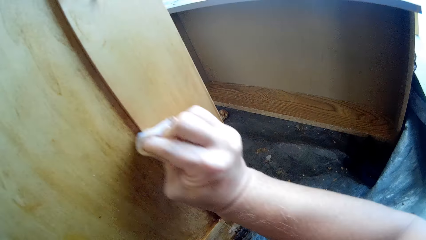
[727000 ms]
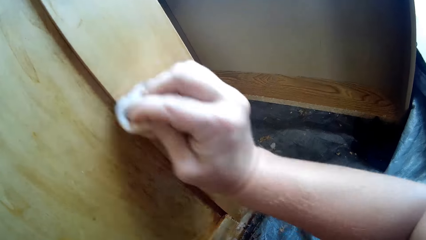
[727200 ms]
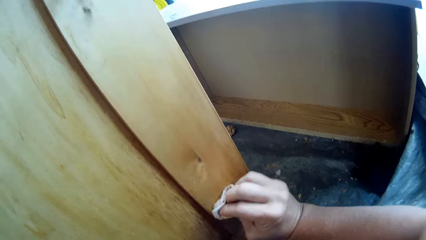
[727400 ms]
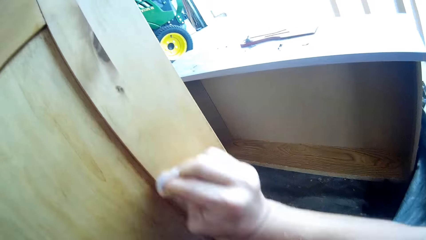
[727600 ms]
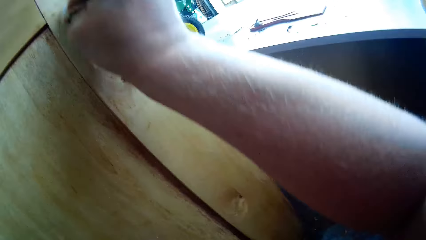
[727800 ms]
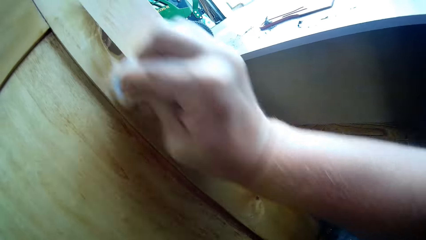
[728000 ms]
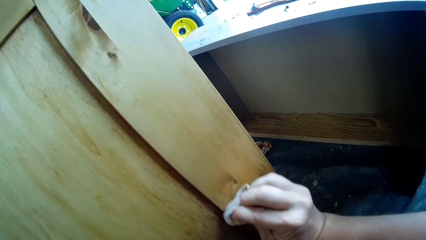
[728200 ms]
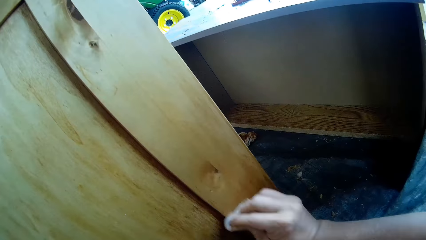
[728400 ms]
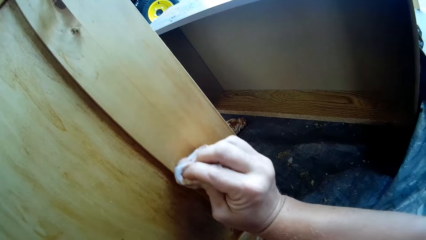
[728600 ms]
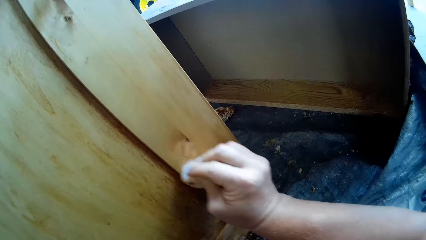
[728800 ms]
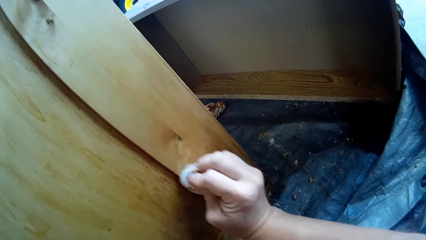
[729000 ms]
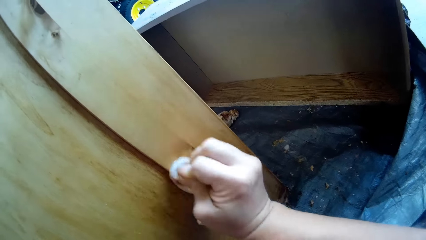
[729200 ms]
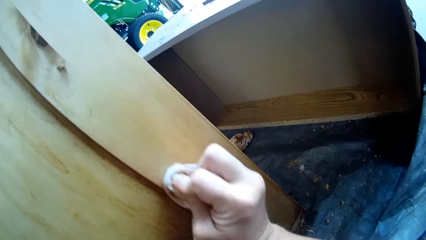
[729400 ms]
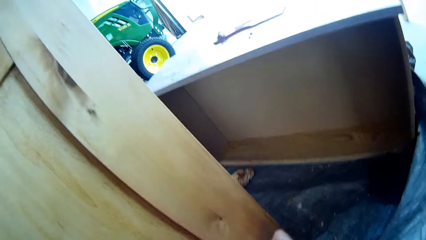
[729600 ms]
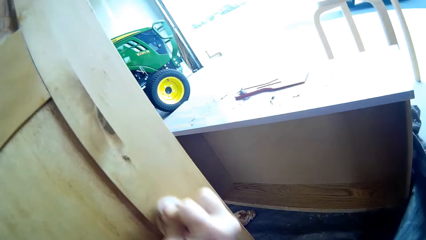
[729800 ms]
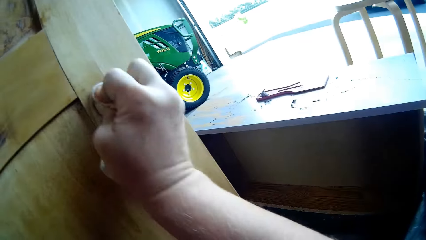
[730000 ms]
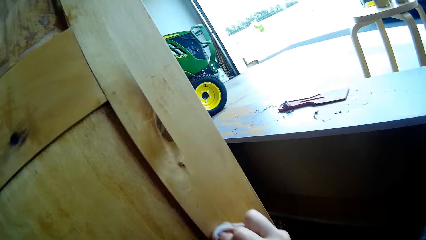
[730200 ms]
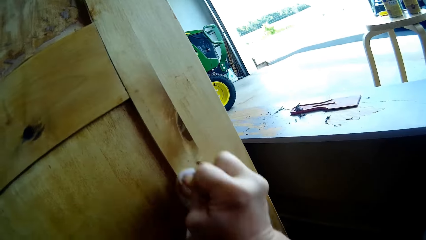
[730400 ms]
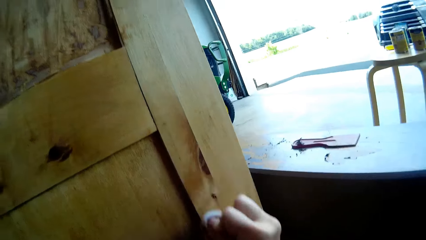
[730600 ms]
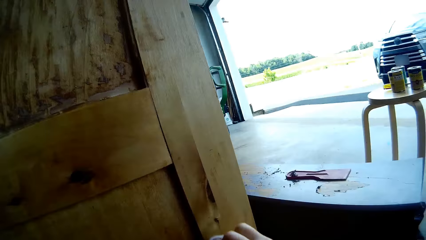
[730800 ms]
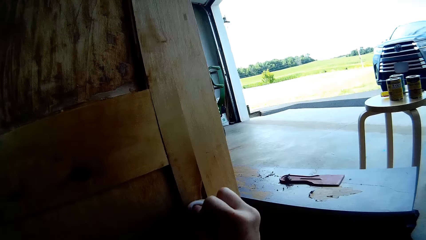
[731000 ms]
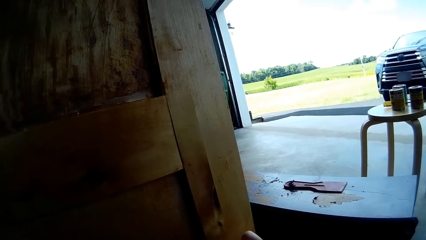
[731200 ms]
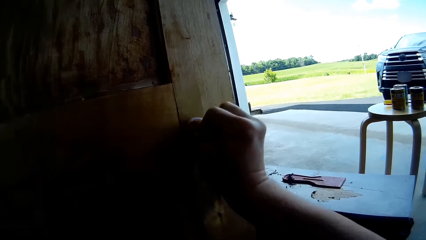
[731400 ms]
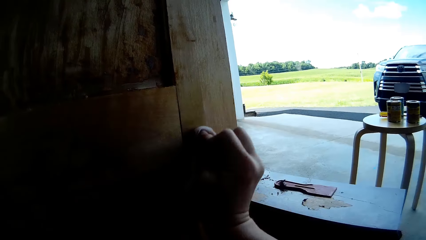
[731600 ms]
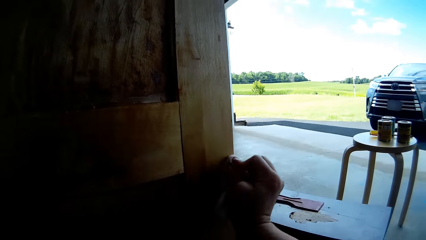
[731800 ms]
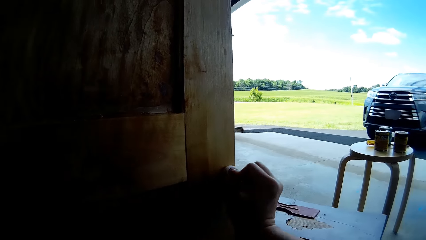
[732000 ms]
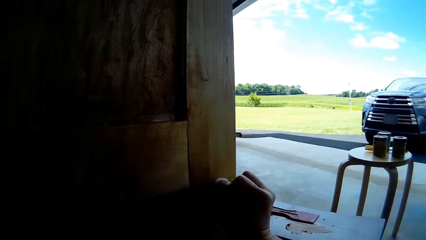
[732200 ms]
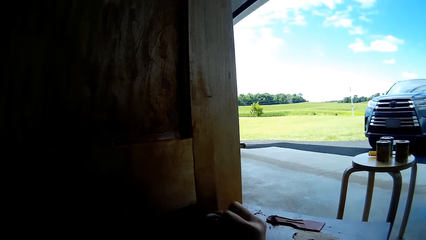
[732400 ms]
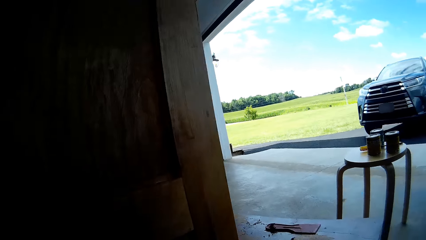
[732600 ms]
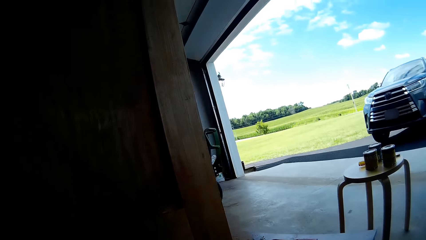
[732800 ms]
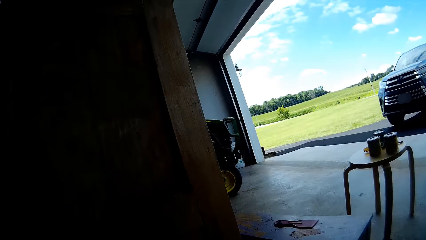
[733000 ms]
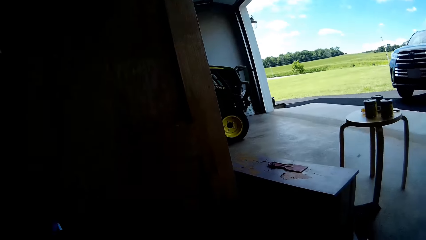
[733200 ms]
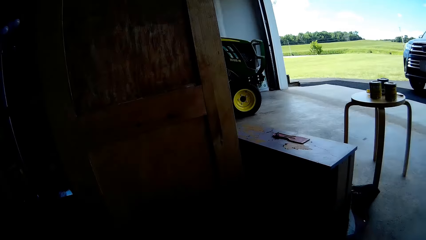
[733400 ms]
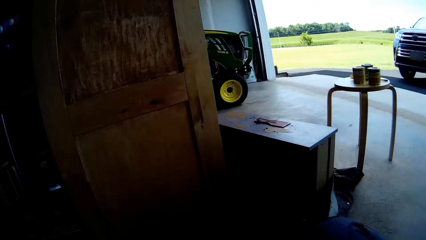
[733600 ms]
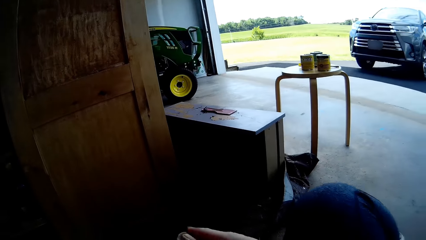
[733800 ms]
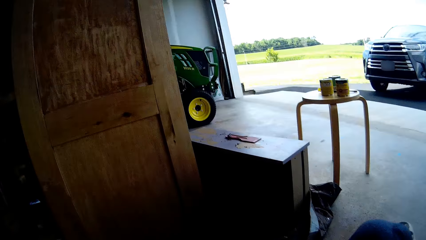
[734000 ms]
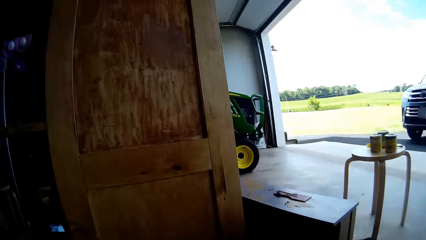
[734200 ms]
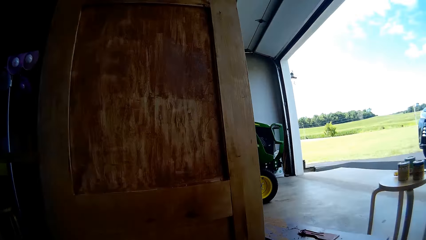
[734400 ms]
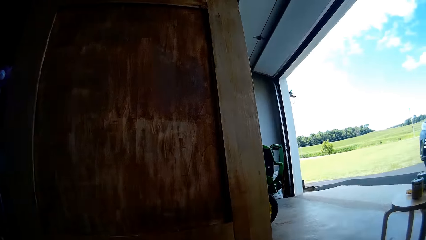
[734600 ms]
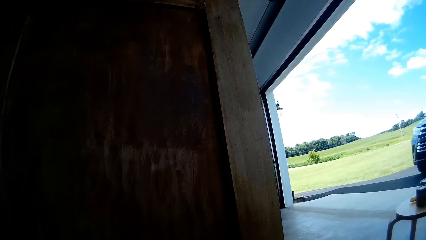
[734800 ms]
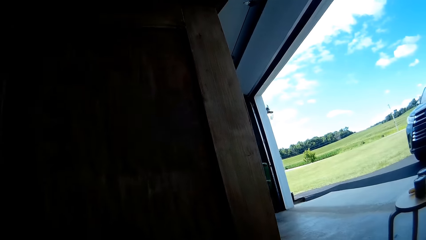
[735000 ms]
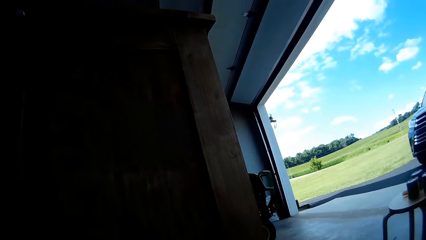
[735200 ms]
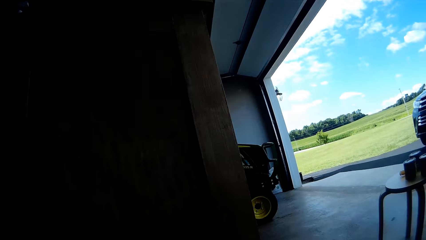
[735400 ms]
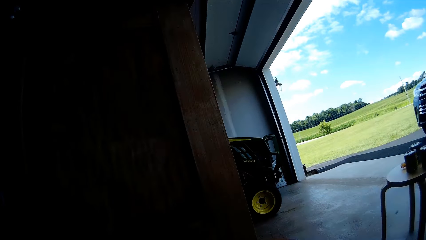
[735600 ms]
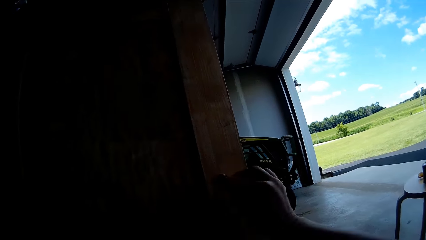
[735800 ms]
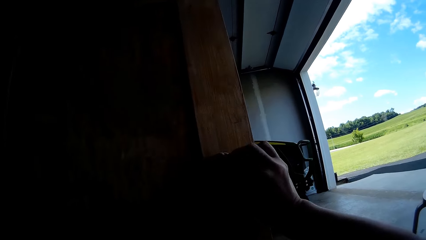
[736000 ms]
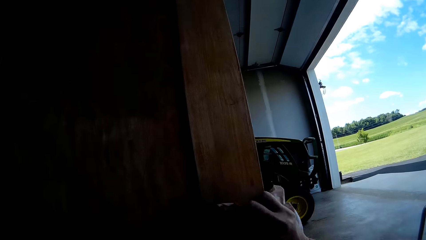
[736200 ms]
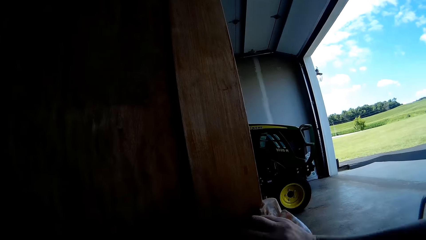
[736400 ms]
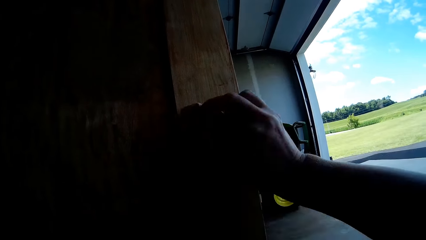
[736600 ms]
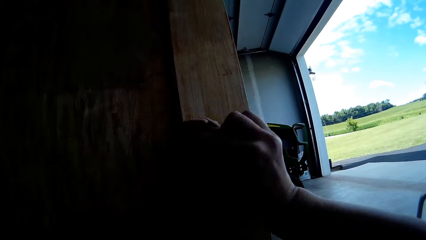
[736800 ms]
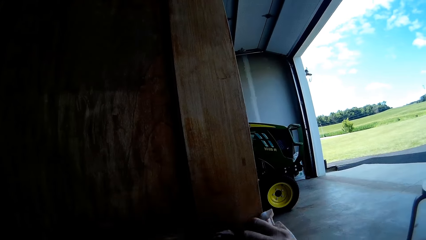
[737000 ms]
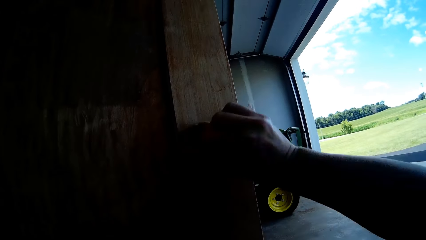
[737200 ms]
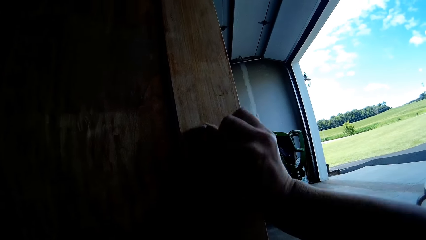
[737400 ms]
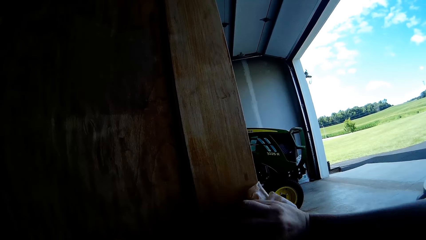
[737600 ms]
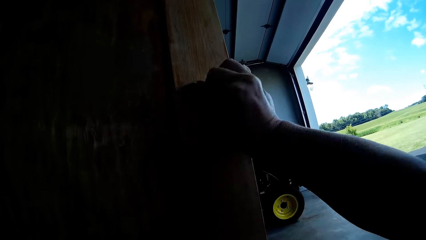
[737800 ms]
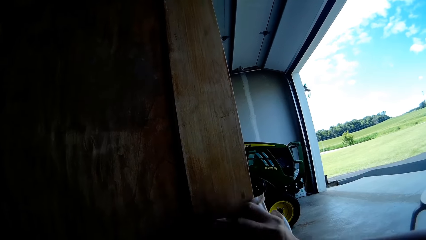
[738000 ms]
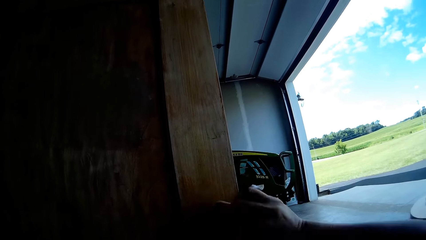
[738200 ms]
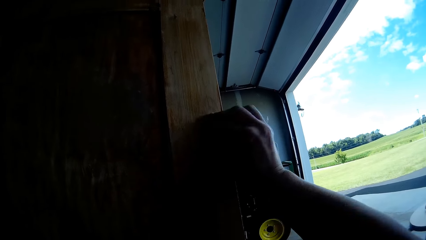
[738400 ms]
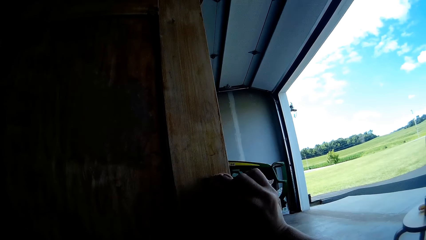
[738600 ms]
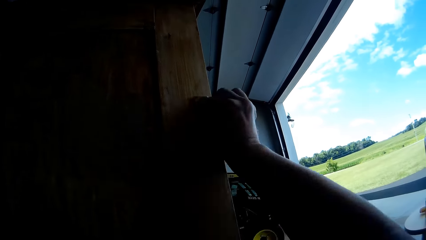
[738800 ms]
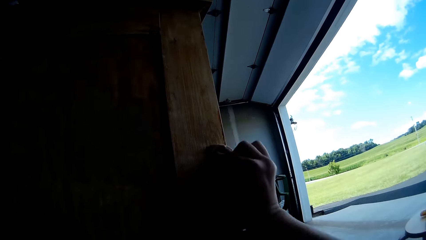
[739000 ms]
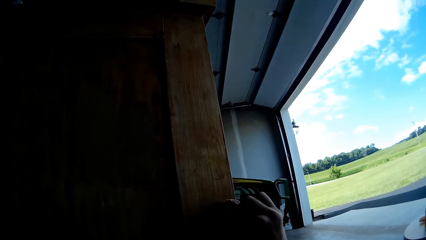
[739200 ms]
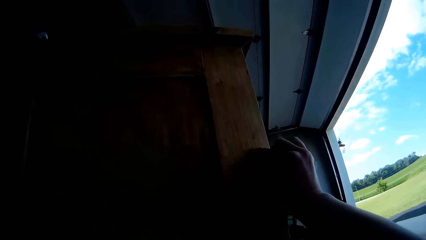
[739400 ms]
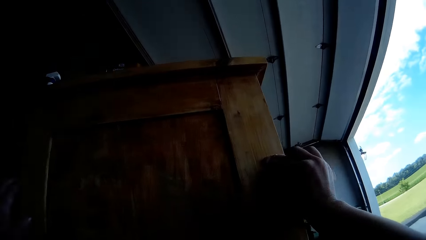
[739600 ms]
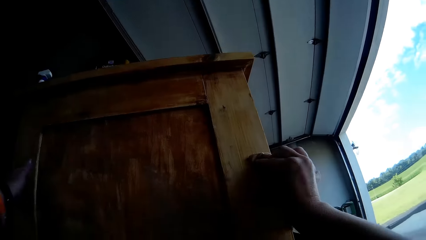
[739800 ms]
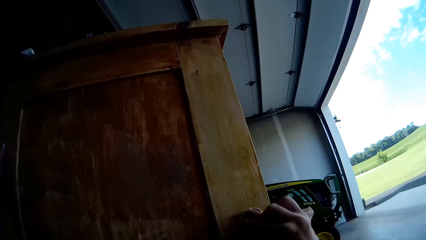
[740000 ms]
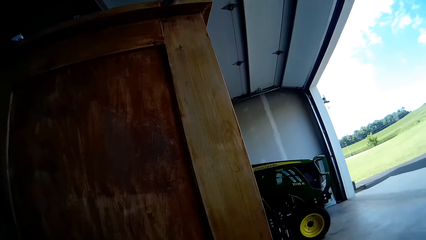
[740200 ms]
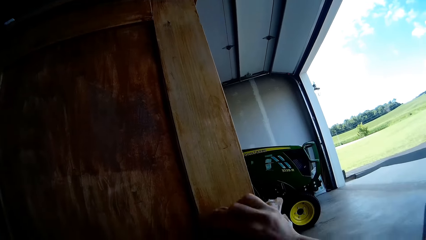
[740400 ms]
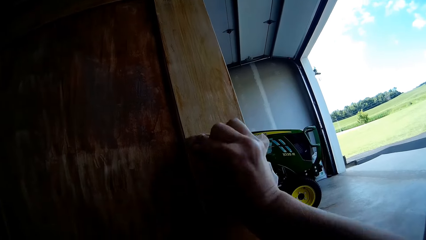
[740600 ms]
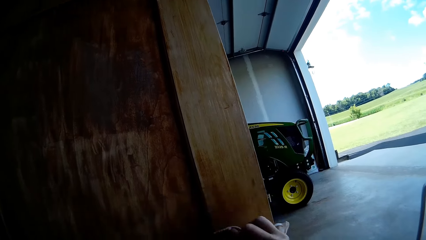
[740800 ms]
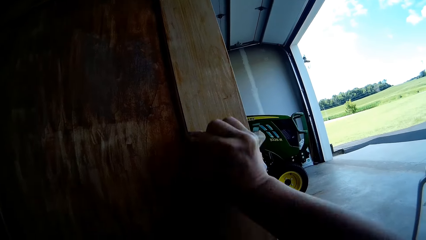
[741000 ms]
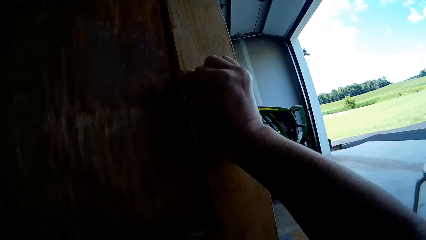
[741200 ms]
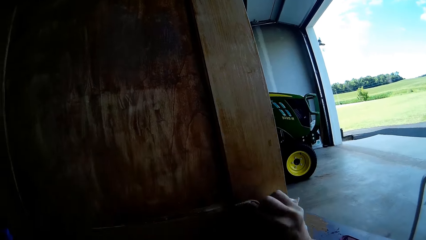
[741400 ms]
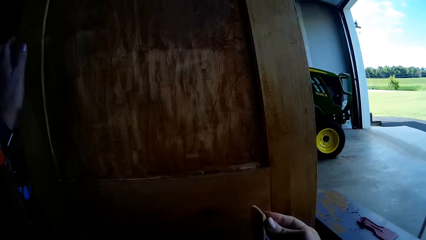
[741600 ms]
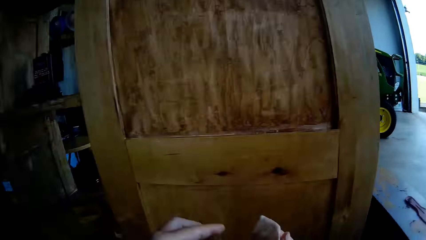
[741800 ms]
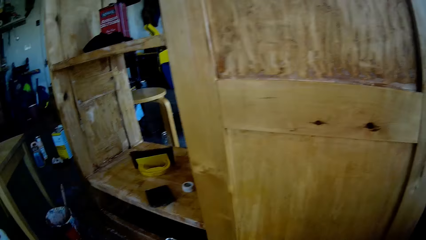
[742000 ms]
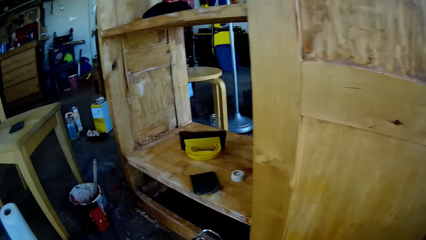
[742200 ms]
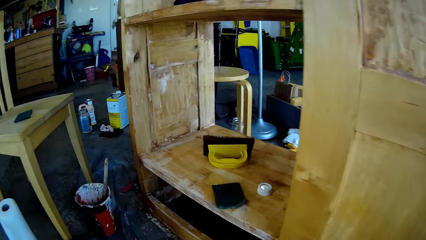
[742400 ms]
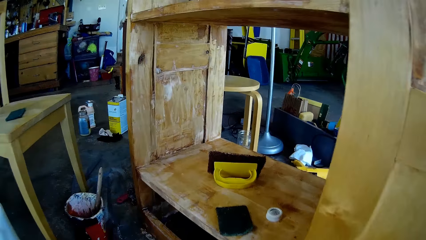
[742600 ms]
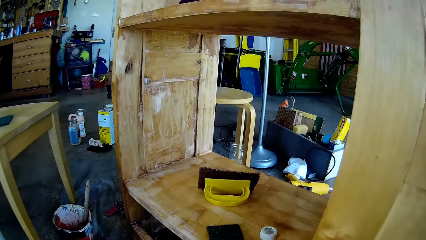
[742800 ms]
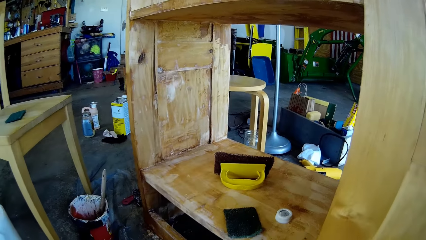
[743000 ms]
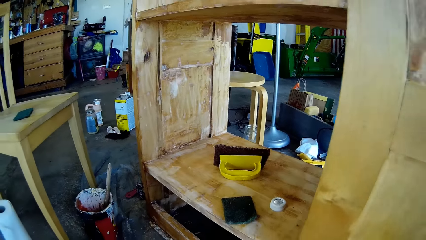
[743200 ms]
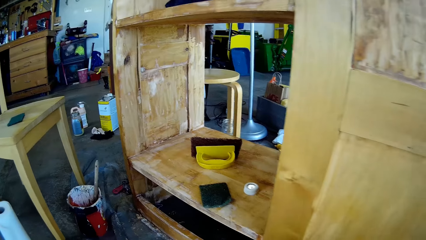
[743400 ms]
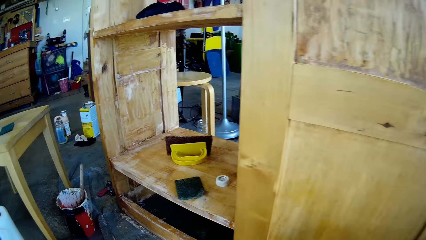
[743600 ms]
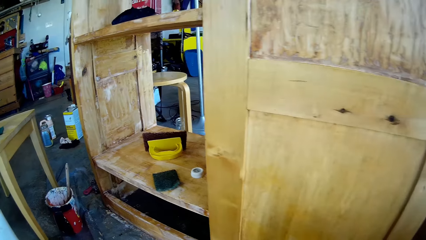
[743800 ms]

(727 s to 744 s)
The camera wearer moves the leg. They wipe the wooden structure with a cloth. They hold the cloth towards the cupboard.
